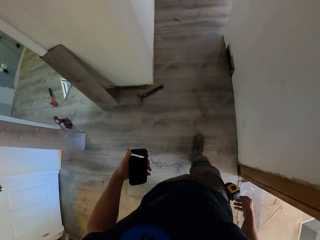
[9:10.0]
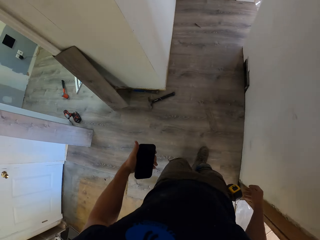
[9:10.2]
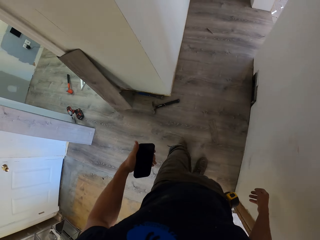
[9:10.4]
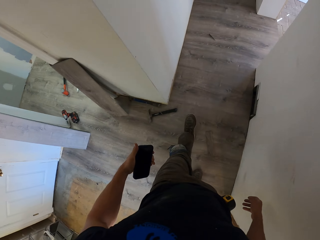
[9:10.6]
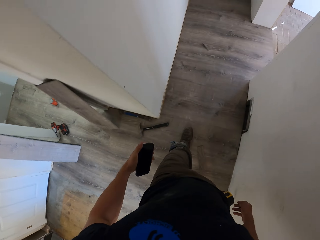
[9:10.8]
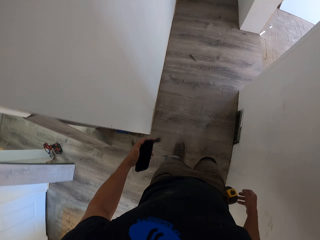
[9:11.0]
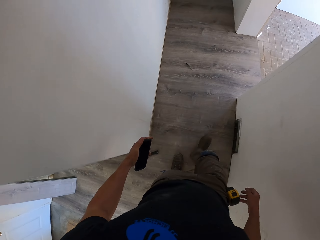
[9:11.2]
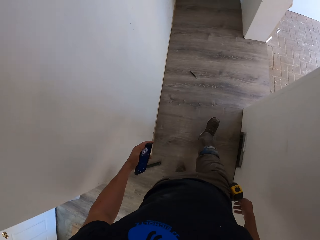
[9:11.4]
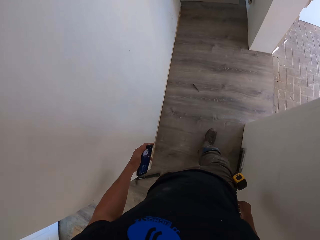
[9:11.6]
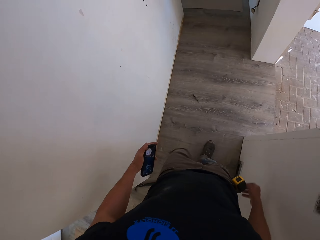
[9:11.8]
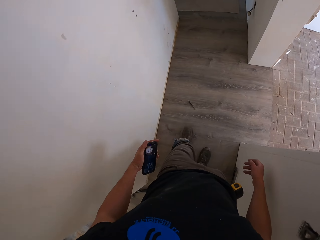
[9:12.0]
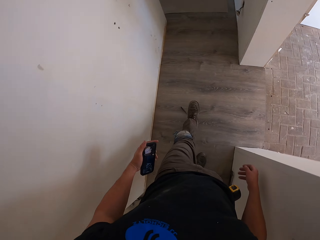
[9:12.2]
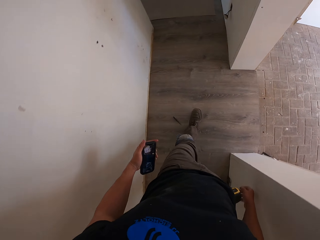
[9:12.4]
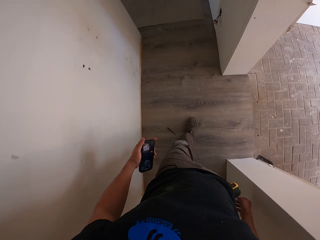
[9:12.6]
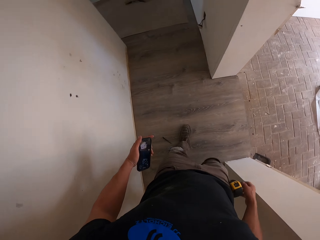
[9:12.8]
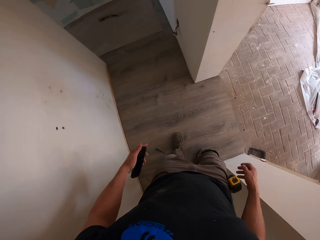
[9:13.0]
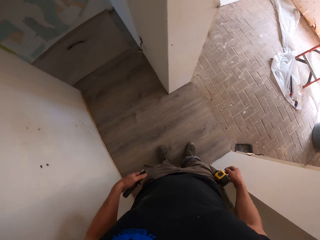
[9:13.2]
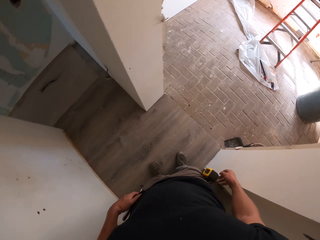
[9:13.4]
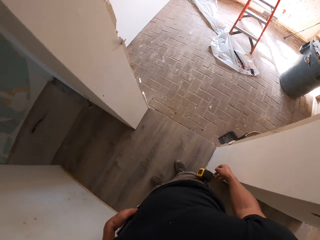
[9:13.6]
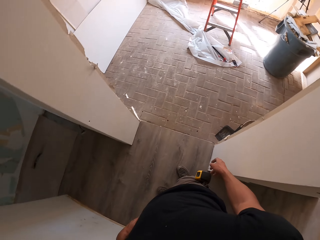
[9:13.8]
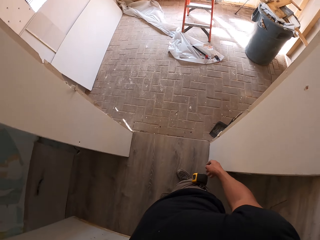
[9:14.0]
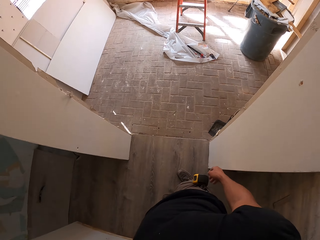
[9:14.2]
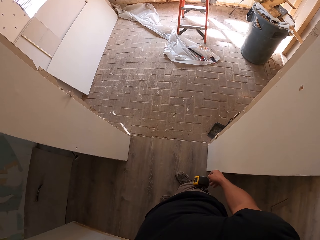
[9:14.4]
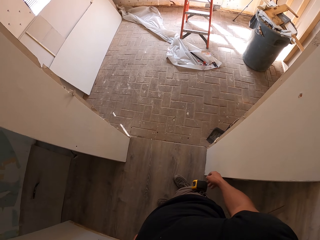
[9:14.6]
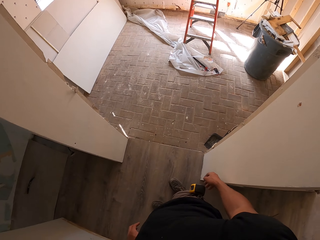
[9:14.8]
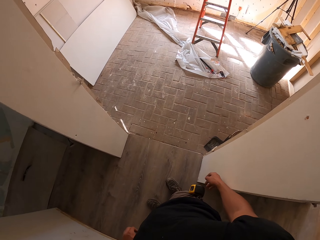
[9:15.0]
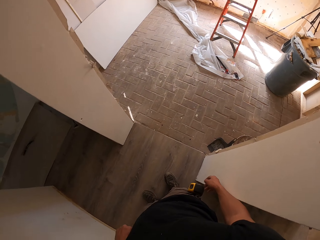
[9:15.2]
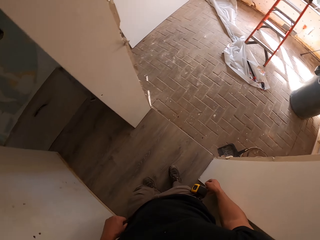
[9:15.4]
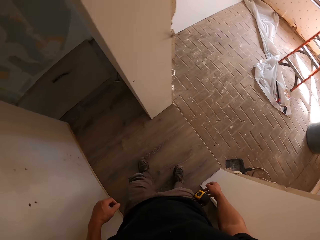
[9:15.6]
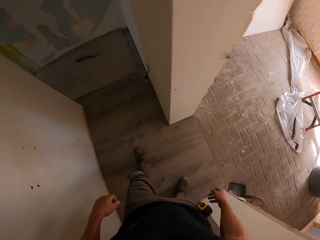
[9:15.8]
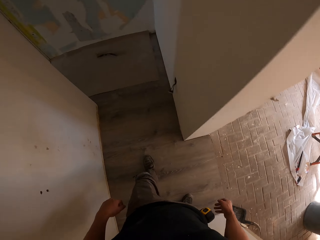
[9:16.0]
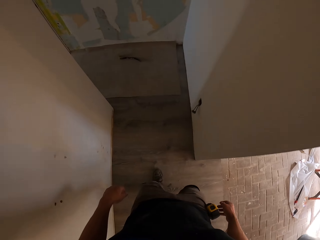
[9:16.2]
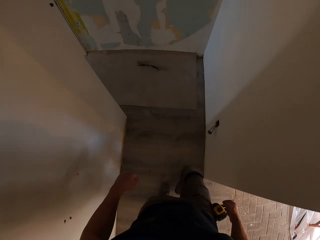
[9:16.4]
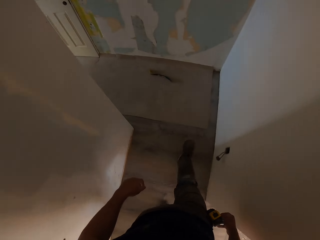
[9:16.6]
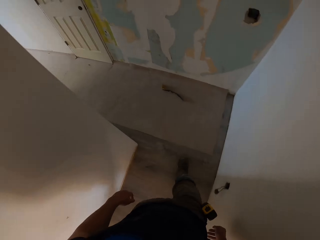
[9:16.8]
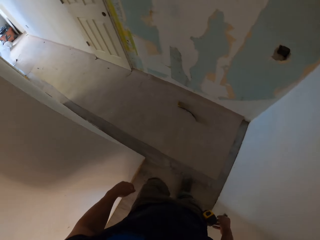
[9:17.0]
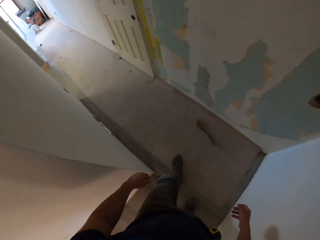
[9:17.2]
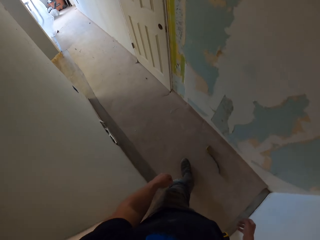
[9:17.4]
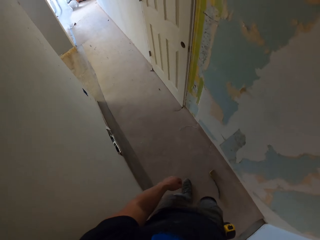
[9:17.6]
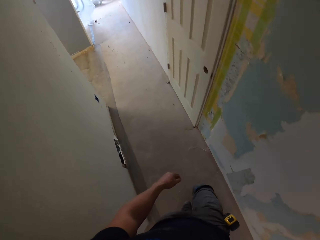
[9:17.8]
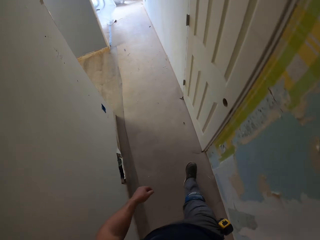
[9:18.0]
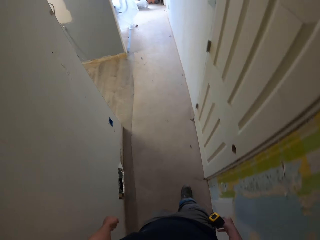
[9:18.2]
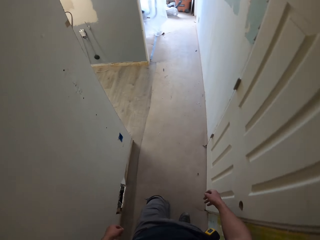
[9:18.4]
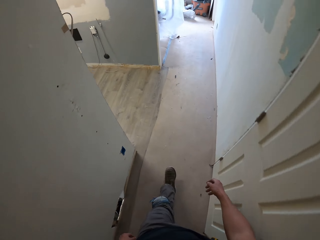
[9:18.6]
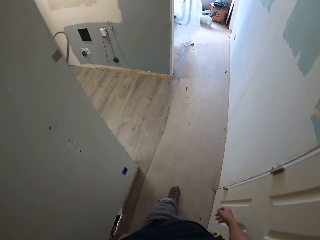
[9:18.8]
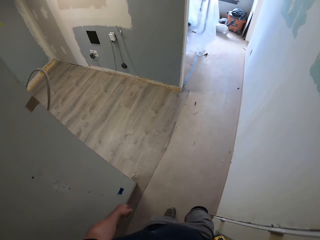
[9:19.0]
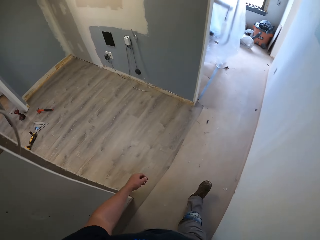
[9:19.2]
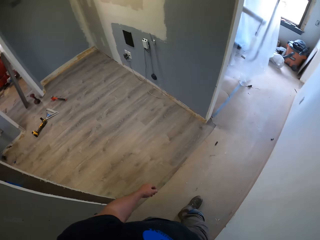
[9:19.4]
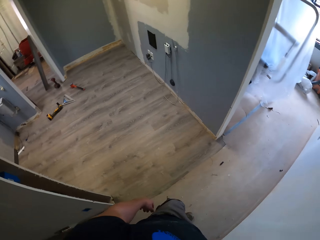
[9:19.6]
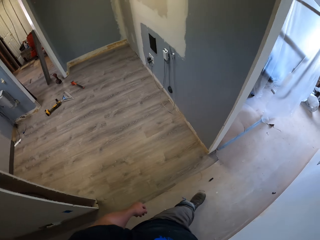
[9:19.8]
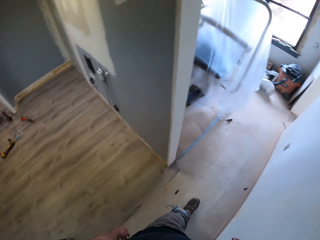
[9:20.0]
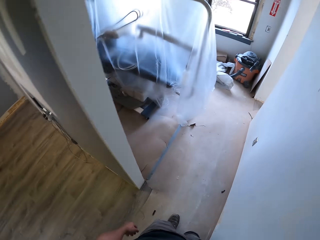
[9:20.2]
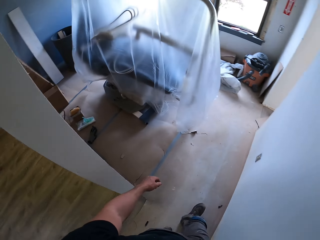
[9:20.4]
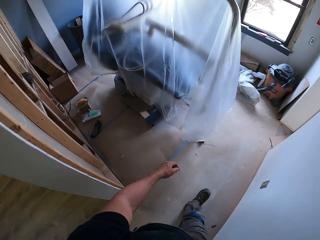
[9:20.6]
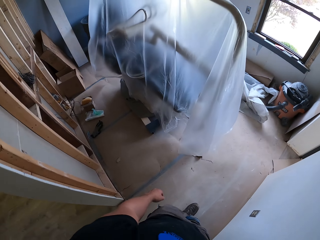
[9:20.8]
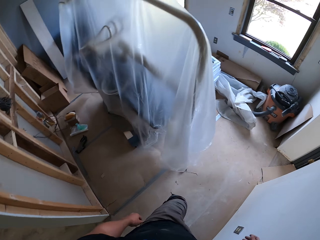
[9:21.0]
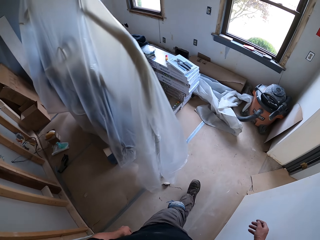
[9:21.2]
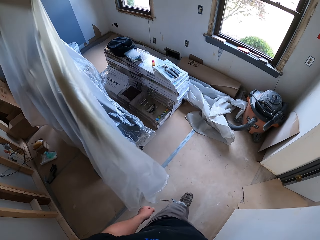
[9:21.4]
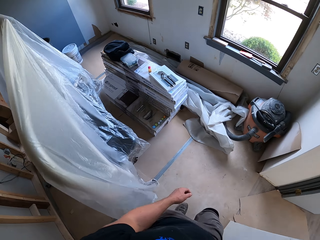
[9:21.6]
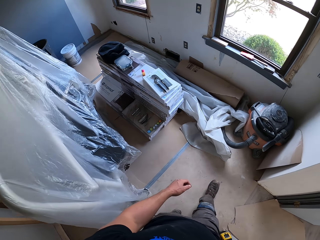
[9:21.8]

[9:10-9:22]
The camera wearer walks in the house and looks at the phone. They press the phone and put the phone in the pocket. They look around and walk in the house.

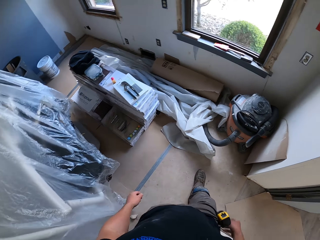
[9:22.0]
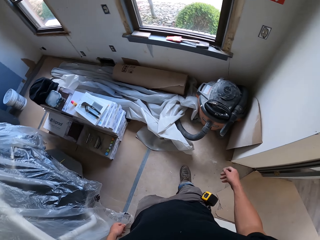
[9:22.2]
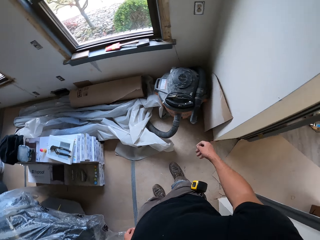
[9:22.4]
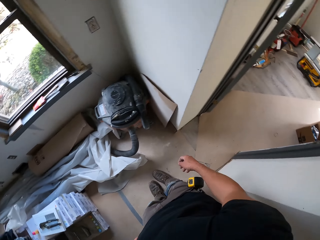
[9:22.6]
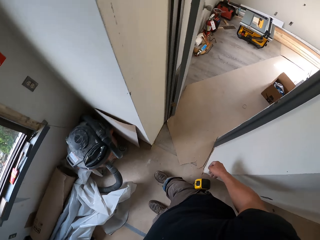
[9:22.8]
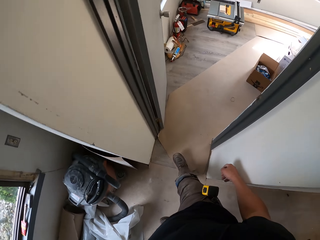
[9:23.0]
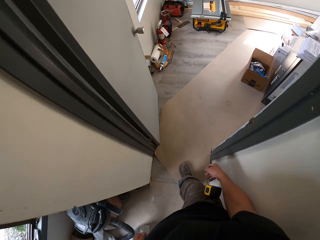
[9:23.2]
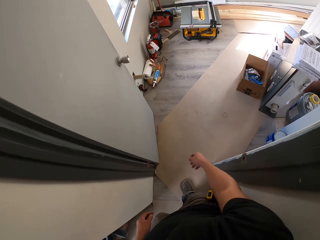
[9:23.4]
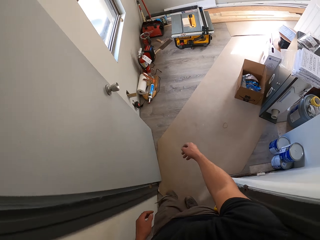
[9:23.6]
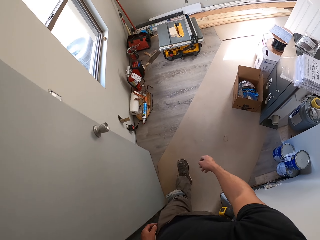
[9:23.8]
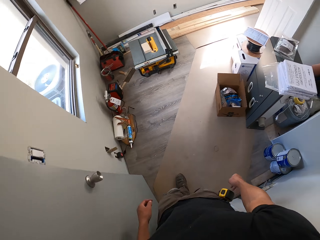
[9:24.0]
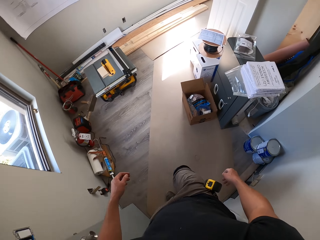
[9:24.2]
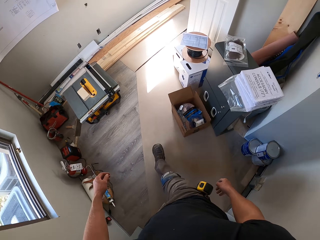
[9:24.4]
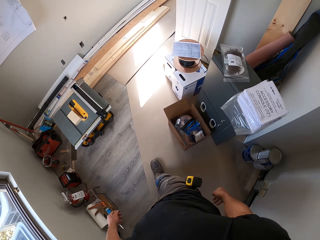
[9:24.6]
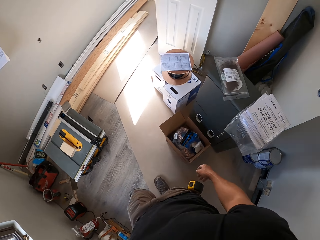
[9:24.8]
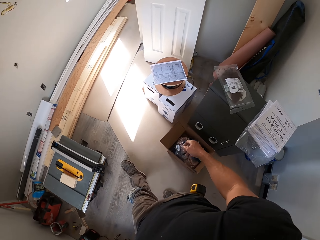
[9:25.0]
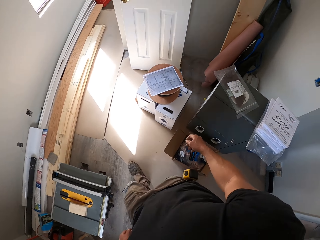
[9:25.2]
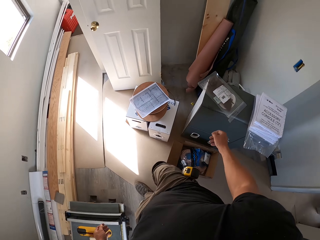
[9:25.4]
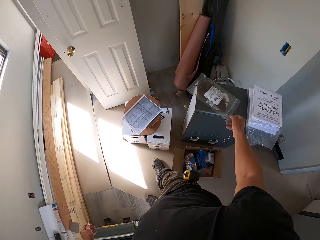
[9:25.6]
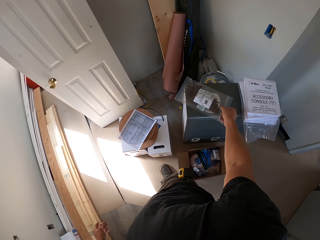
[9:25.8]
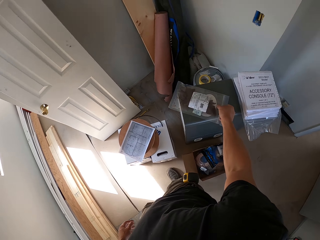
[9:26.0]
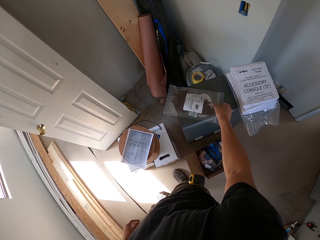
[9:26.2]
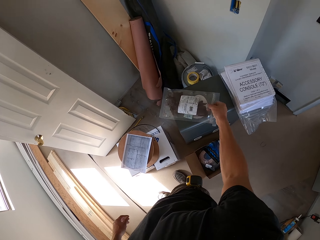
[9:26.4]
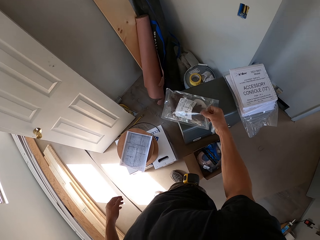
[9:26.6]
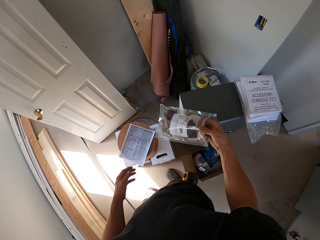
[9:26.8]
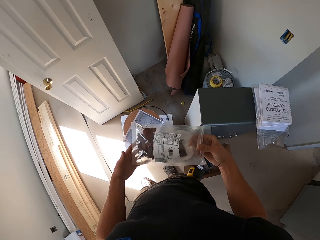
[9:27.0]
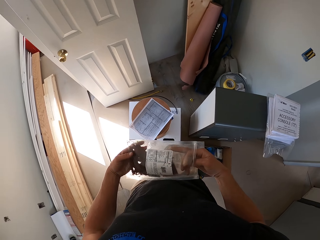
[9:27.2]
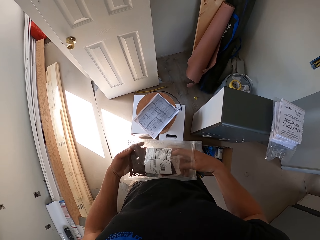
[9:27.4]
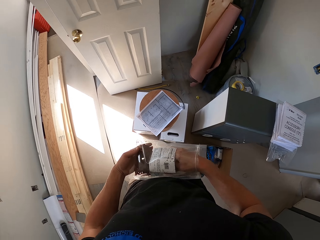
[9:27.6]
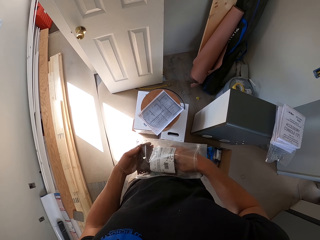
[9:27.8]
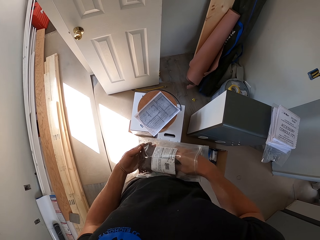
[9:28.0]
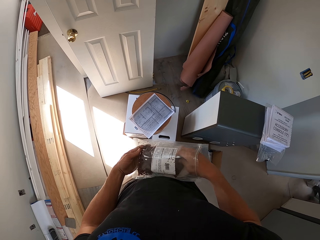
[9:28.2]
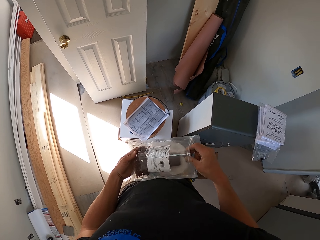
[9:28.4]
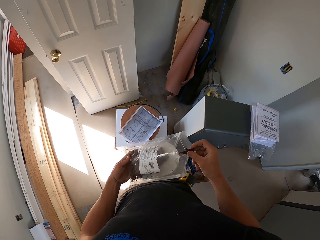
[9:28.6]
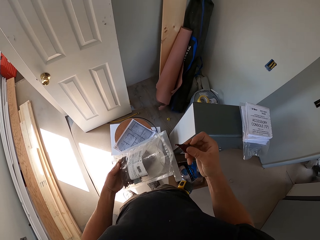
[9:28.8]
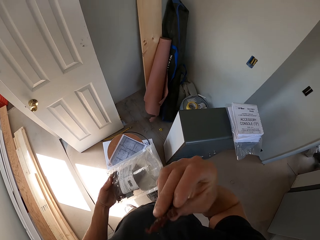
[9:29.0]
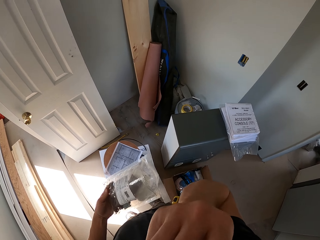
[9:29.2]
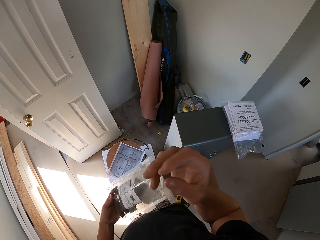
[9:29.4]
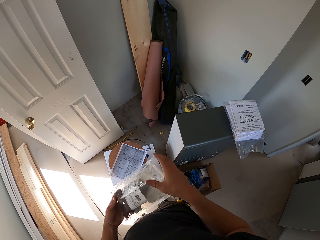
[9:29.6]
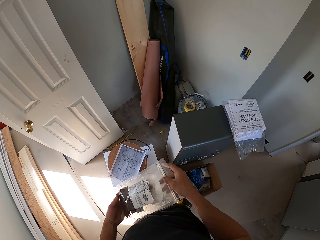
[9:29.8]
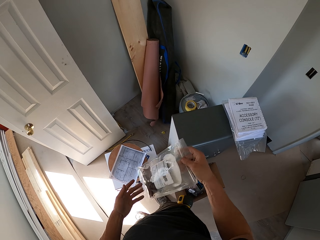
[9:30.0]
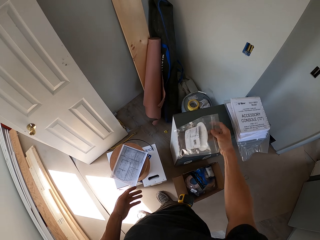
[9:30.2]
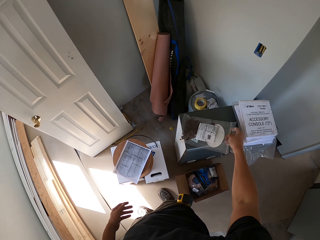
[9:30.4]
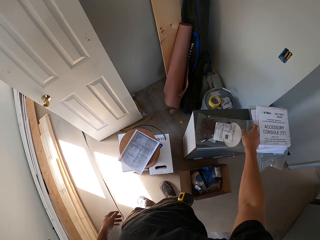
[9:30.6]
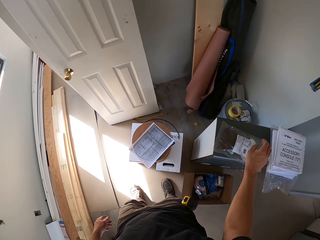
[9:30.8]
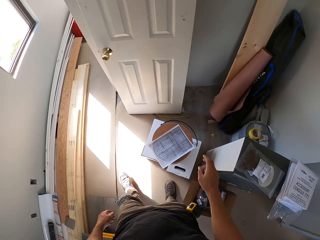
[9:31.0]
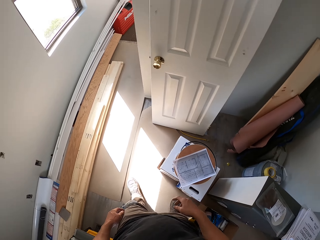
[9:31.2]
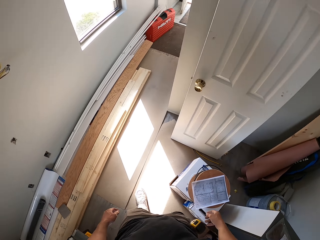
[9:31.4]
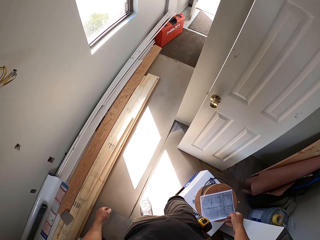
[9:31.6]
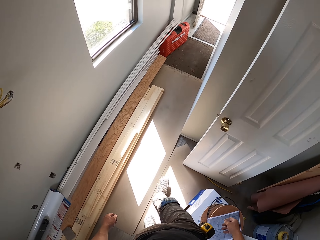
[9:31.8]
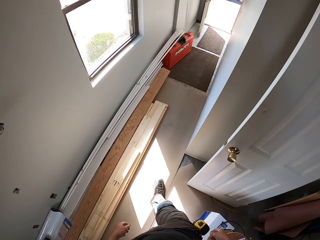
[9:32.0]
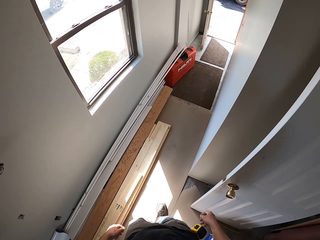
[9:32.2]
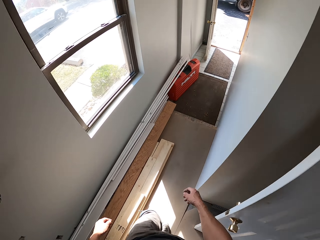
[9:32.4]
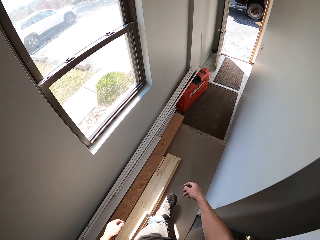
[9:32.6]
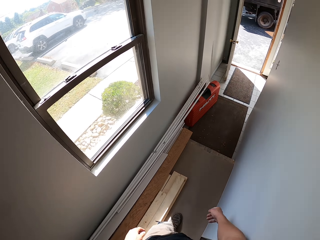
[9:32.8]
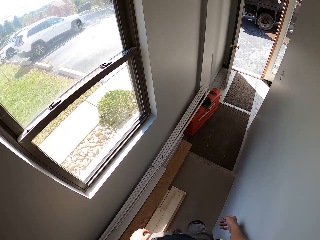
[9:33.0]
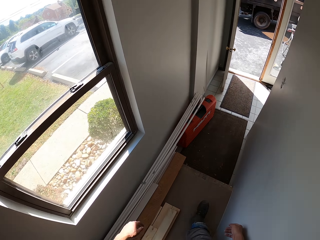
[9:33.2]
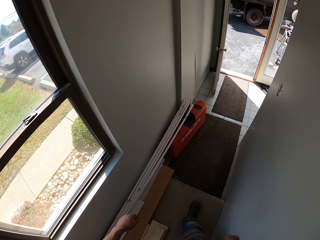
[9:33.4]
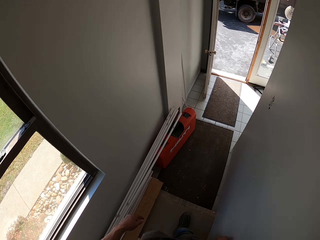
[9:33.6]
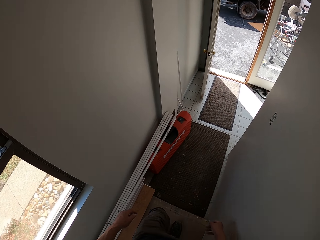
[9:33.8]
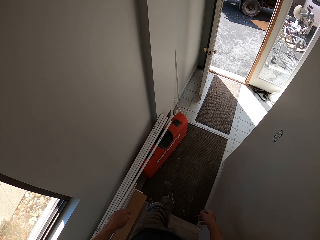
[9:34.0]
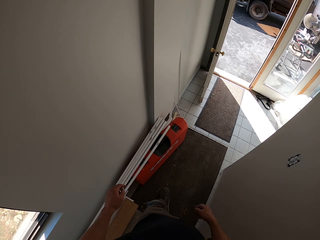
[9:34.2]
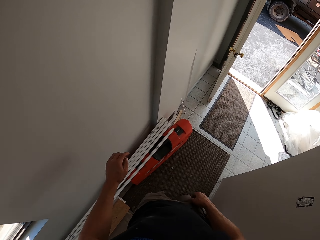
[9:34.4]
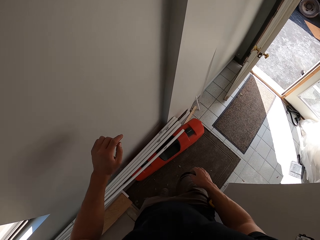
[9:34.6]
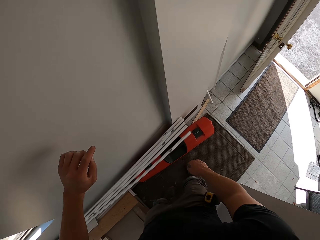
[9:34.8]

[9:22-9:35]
The camera wearer eats chips. They take a polythene paper and take something. They put the chips down and put the polythene paper on the box. They walk in the house.
